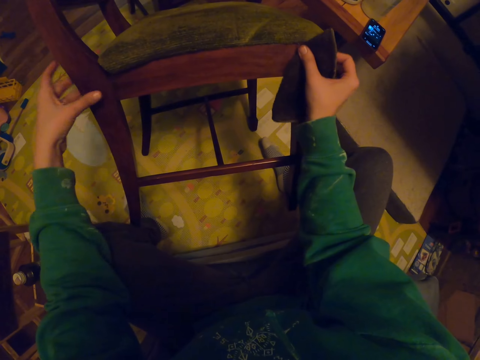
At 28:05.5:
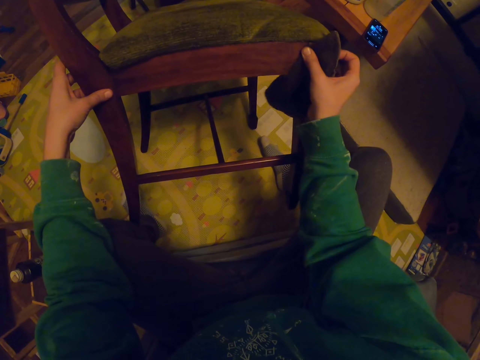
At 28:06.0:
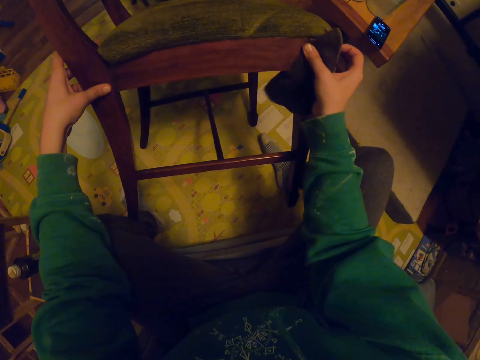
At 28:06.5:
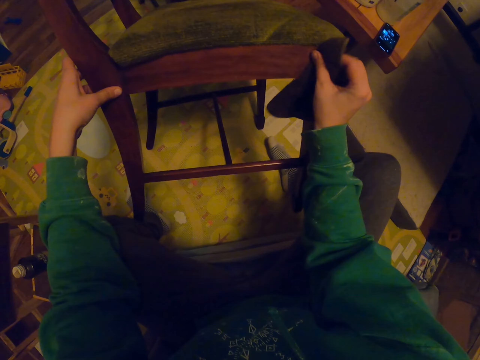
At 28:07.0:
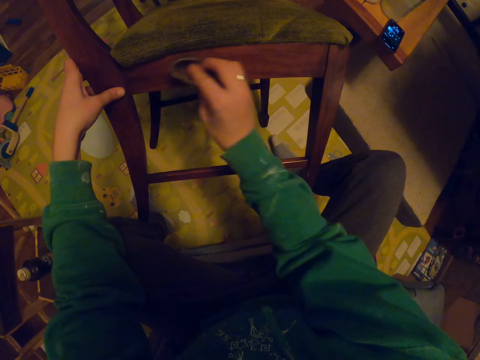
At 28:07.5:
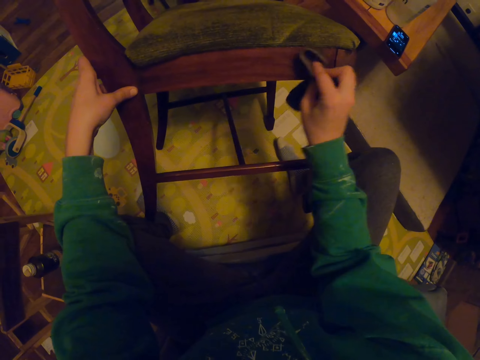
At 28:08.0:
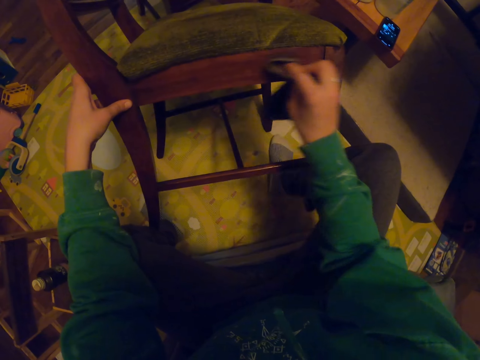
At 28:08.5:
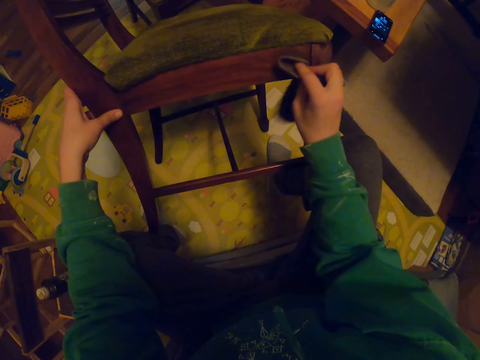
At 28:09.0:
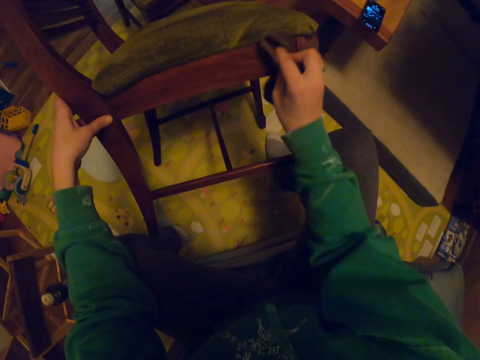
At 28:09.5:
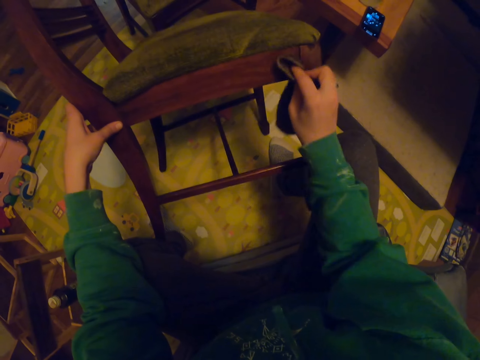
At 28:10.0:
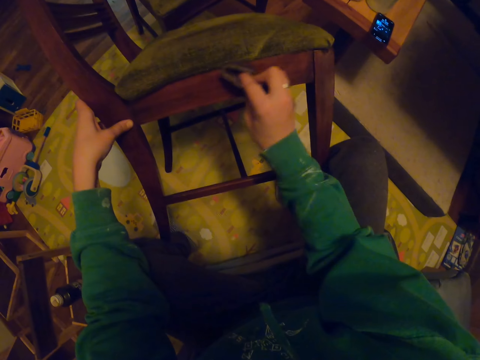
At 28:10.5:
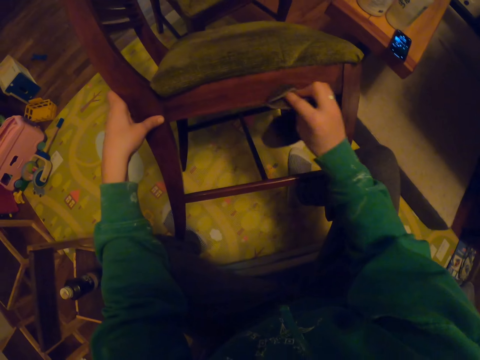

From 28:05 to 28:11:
The camera wearer wipes the seat.

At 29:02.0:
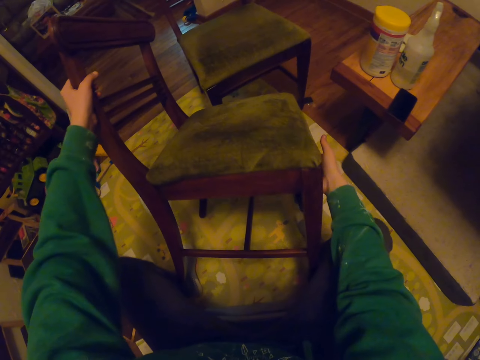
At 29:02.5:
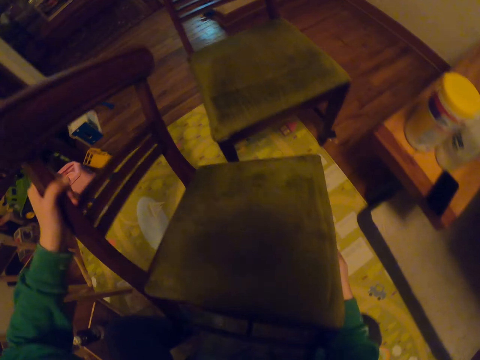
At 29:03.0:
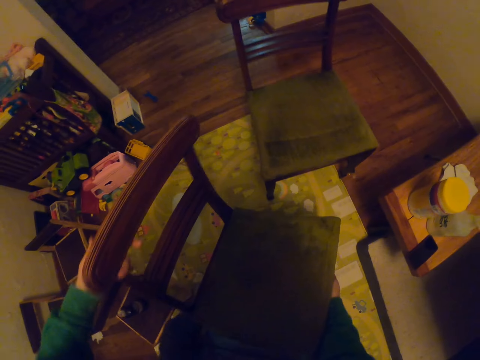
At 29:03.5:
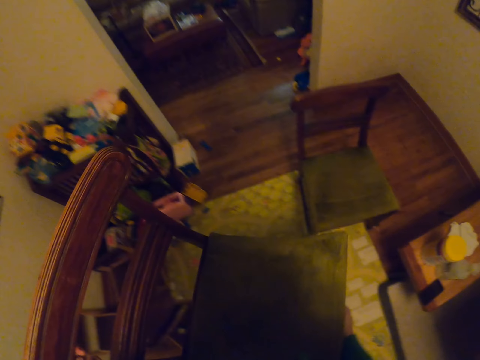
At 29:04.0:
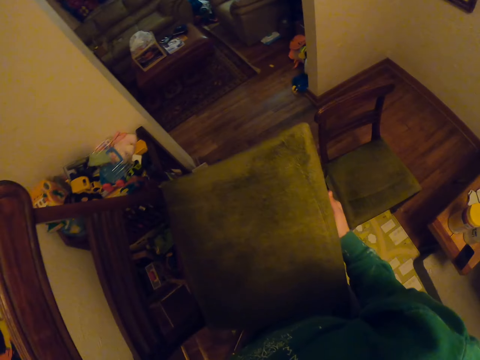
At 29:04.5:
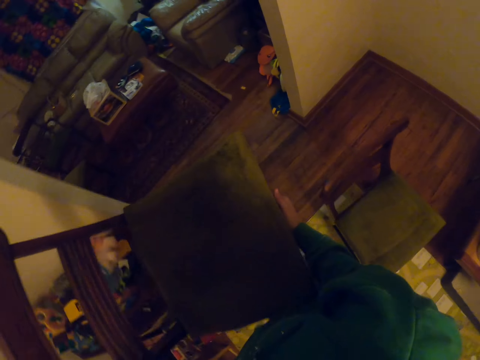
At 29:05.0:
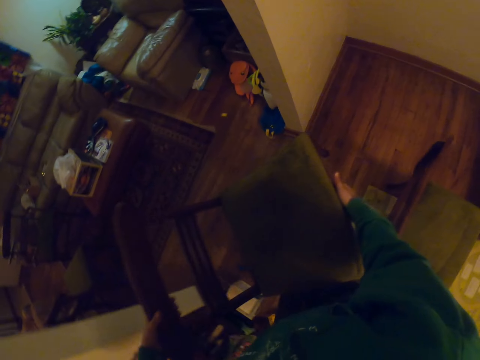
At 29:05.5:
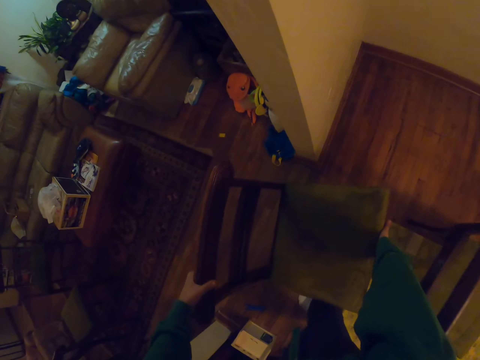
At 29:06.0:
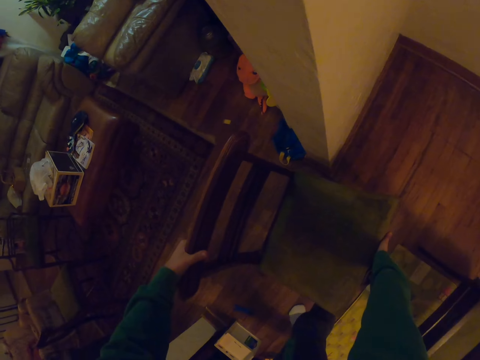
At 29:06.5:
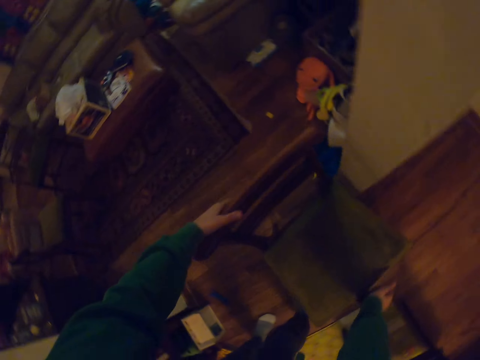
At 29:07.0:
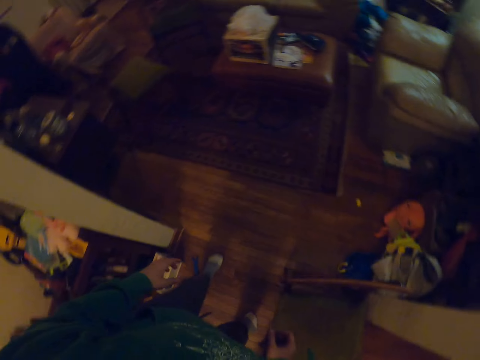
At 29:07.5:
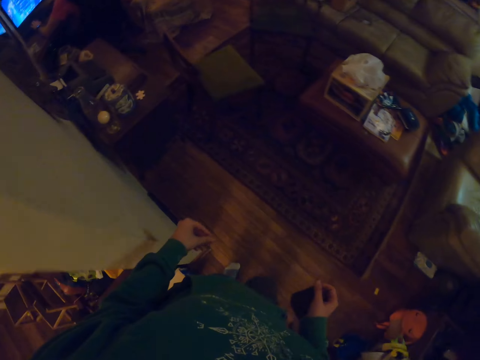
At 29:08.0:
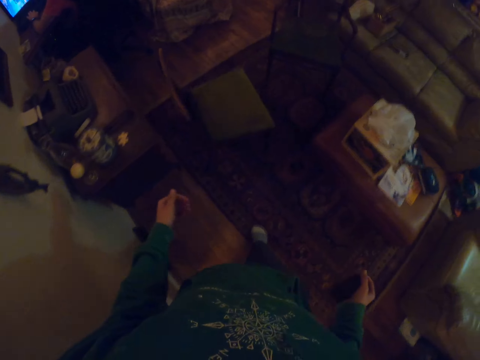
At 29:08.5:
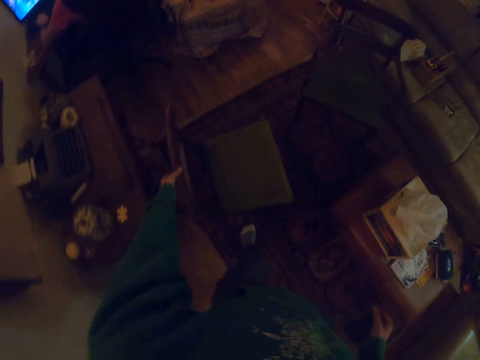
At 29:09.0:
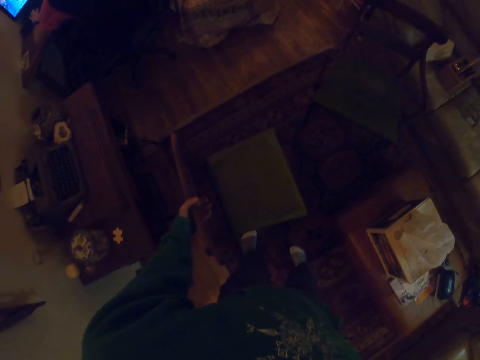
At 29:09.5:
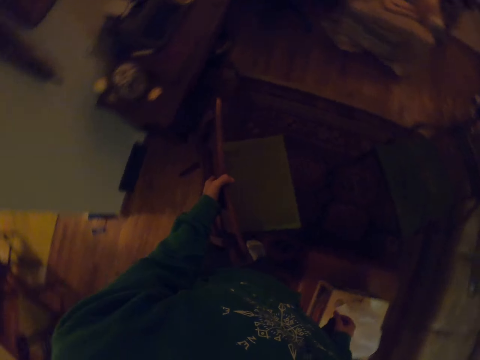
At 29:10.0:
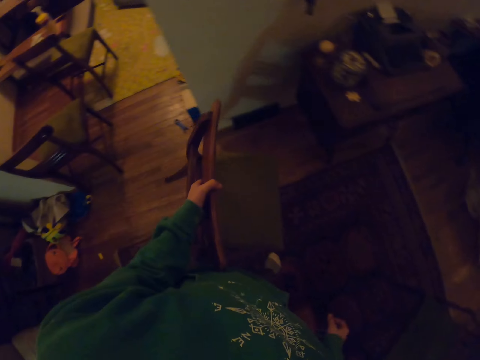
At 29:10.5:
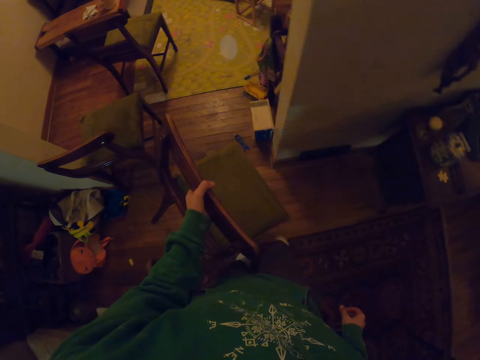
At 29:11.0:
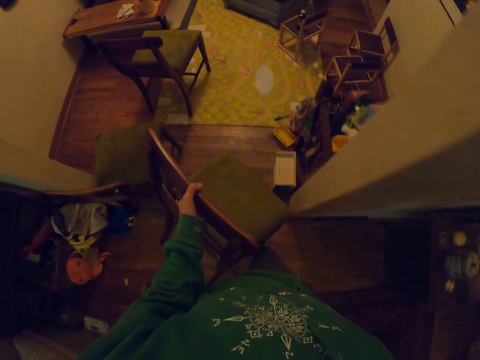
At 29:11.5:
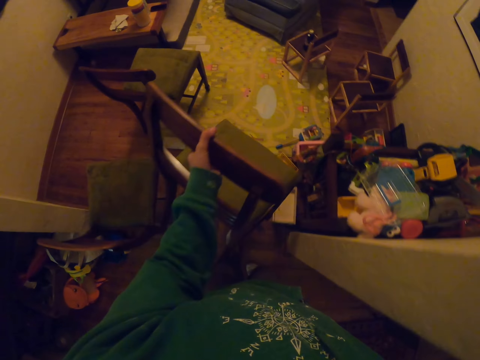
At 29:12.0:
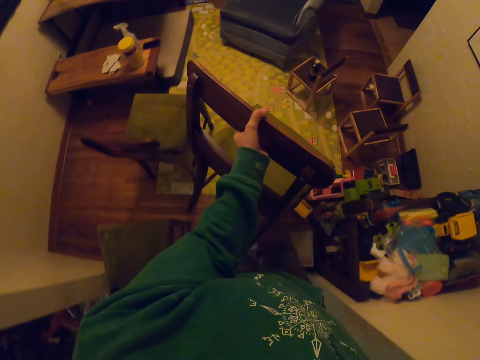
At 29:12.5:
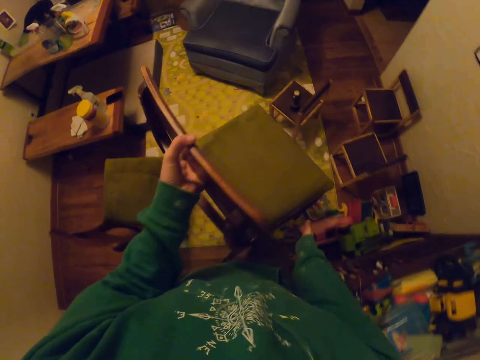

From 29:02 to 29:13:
The camera wearer carries the chair. They lift the seat. They place down the chair and walk around the house. They carry the chair. They take another seat.

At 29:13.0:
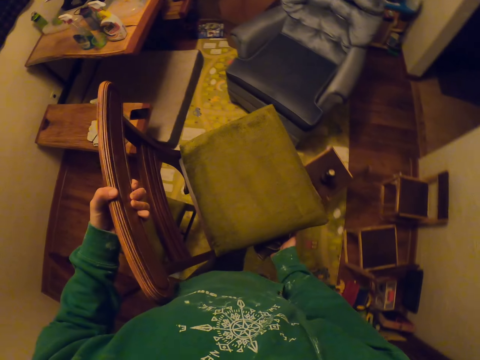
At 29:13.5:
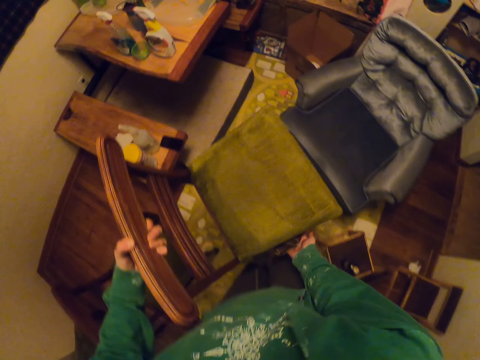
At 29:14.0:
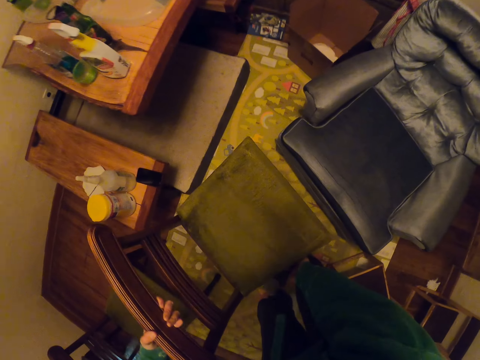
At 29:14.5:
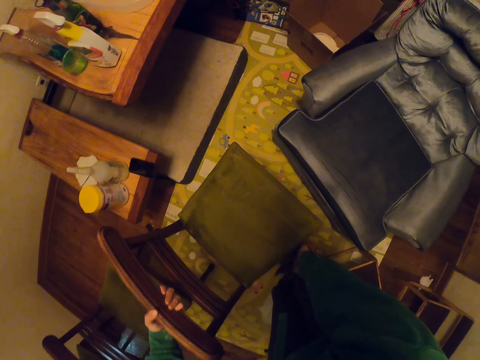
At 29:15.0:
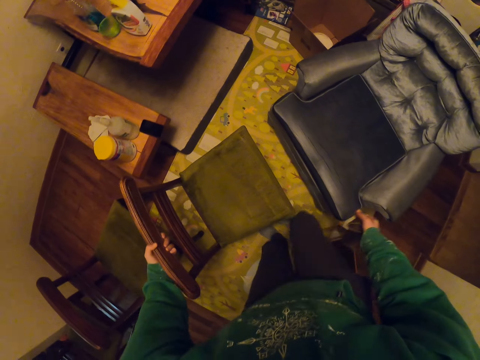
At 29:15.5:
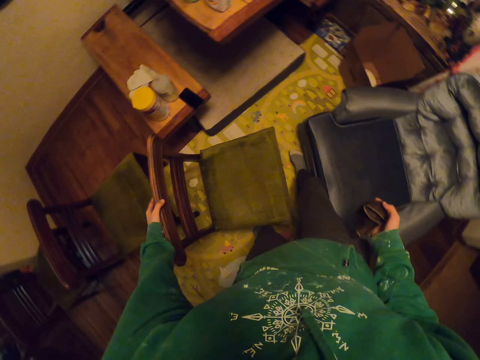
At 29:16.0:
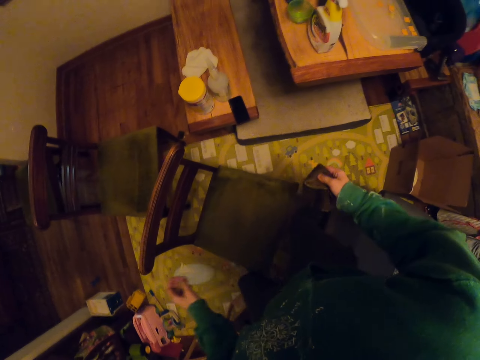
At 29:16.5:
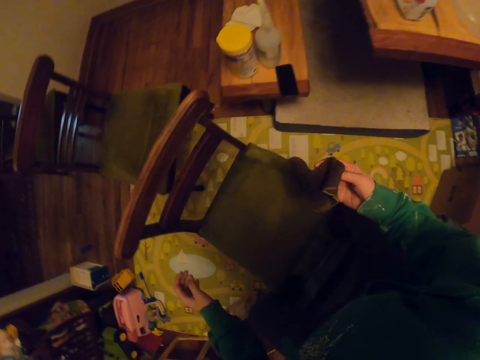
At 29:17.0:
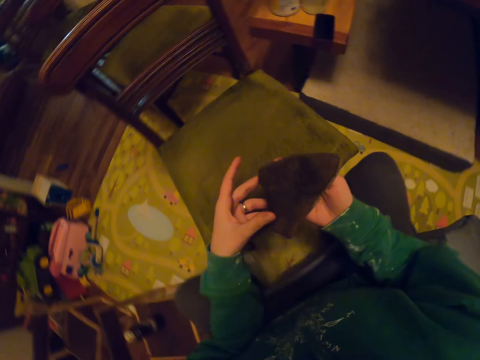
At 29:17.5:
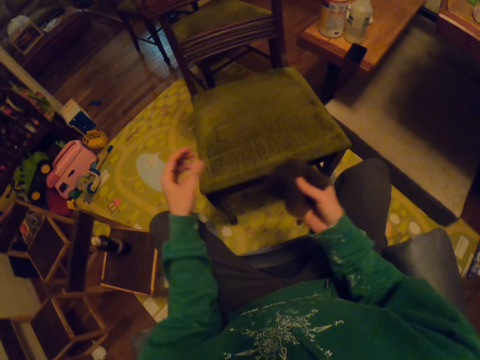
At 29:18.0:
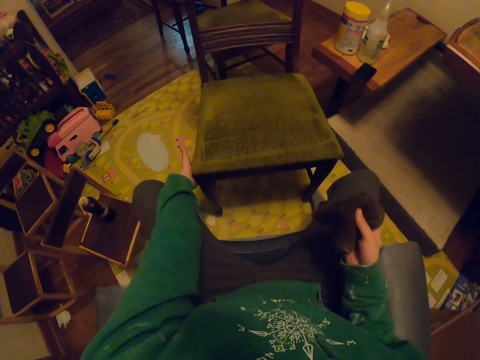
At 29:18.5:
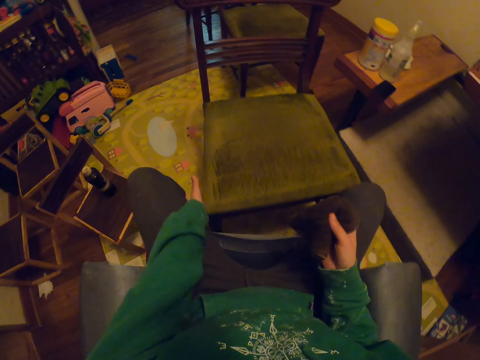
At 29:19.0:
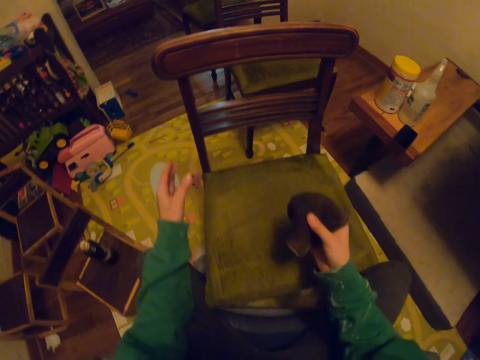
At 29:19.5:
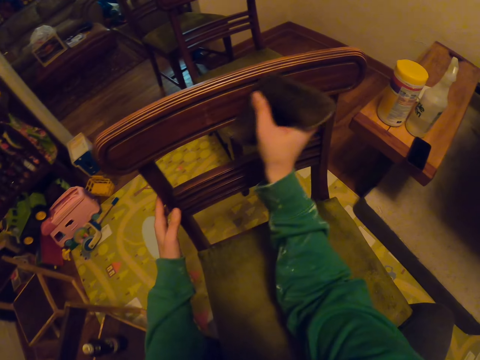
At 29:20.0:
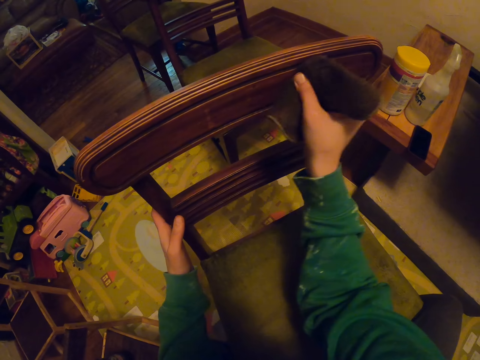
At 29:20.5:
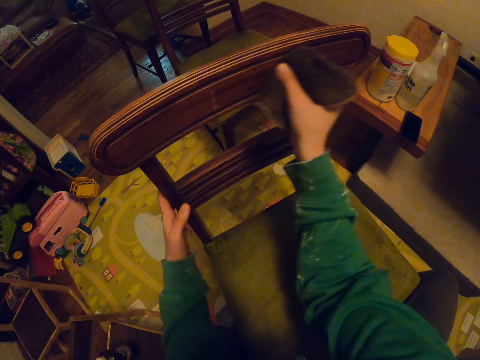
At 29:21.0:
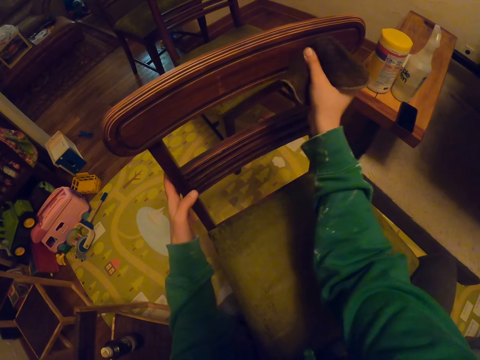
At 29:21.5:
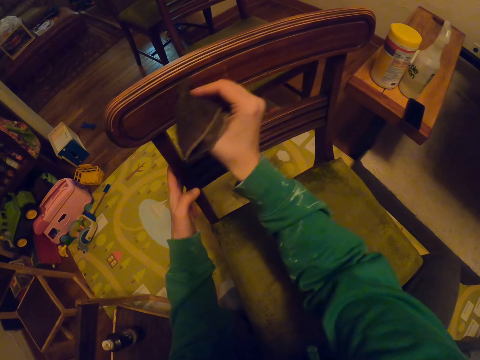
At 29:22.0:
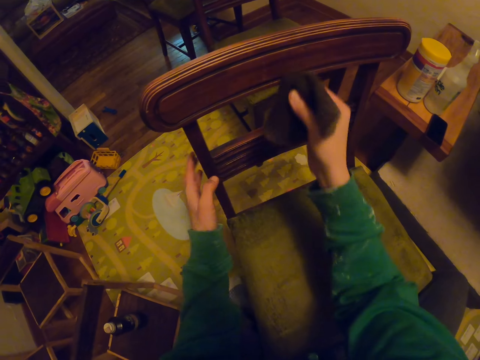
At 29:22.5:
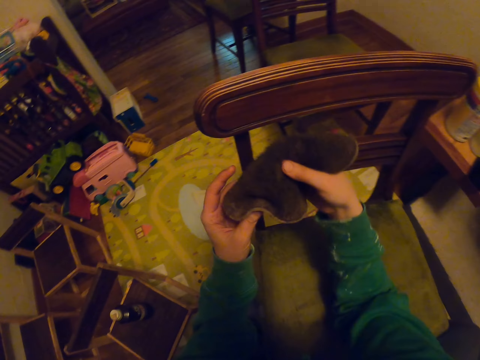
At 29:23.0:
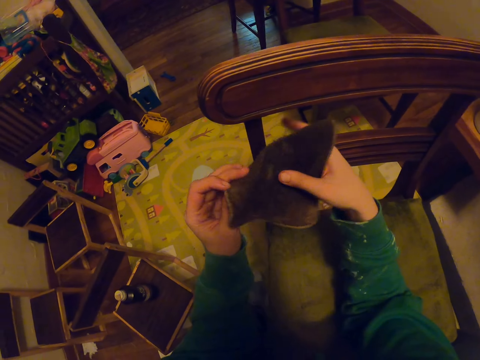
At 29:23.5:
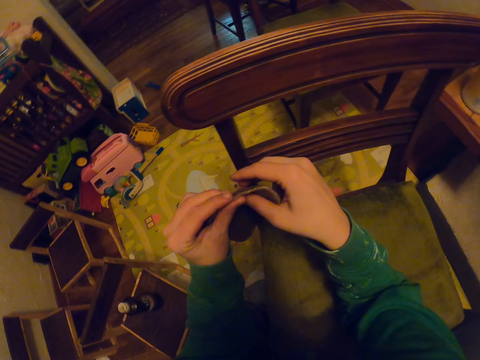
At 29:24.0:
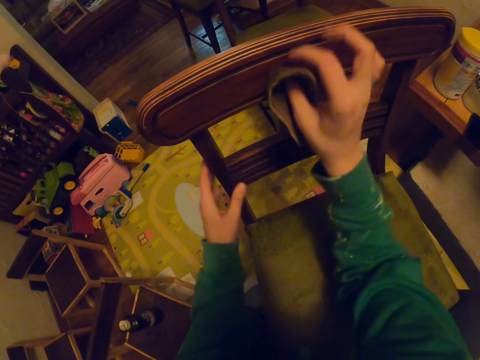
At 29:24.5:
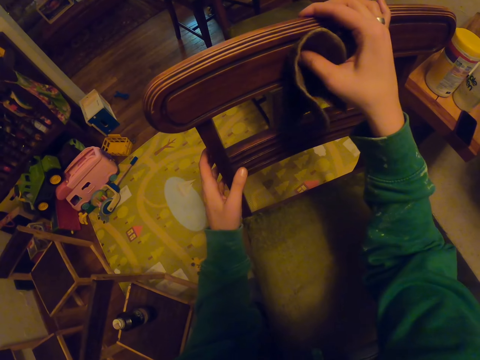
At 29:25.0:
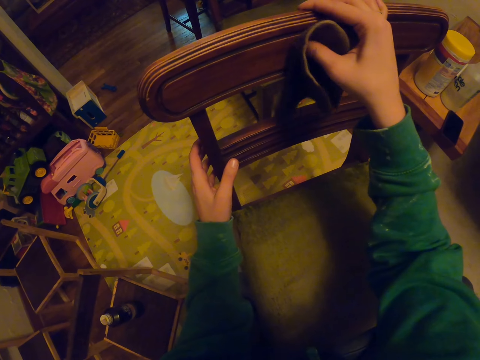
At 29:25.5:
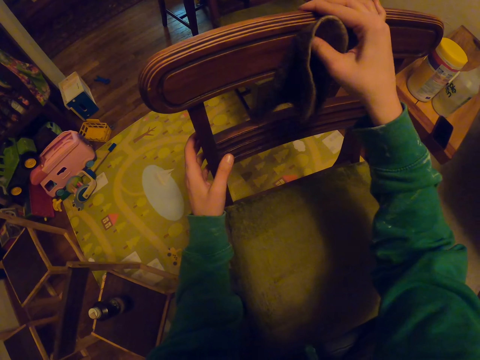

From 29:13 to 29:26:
The camera wearer places down the seat. They pull the seat. They wipe the chair with a towel.
